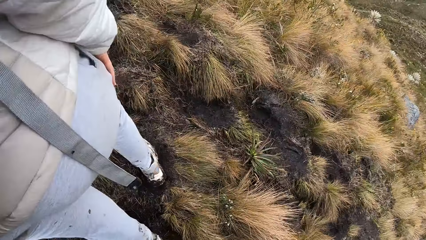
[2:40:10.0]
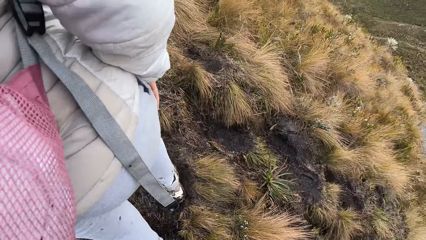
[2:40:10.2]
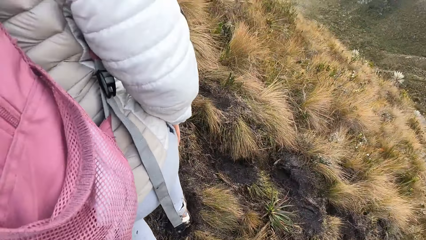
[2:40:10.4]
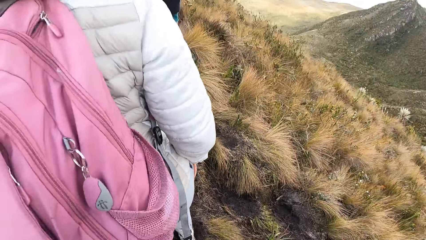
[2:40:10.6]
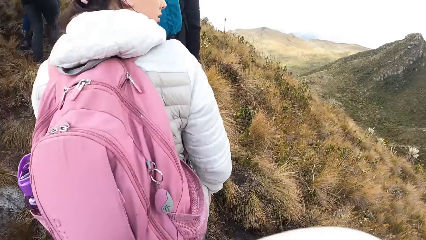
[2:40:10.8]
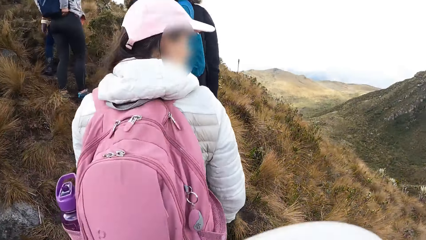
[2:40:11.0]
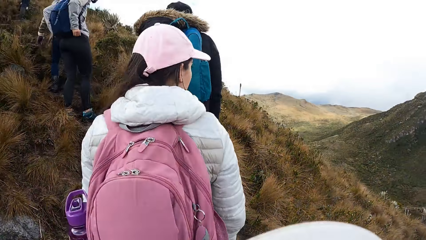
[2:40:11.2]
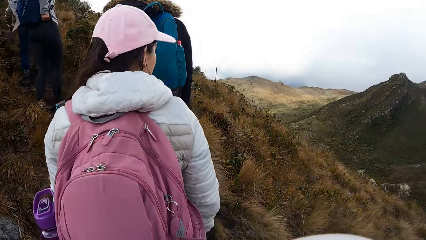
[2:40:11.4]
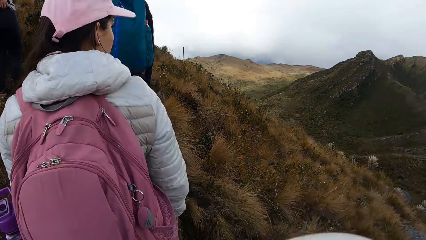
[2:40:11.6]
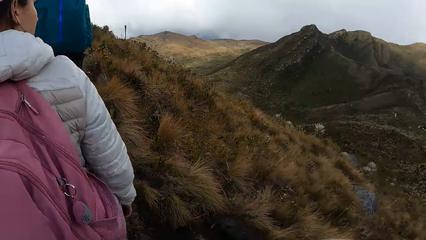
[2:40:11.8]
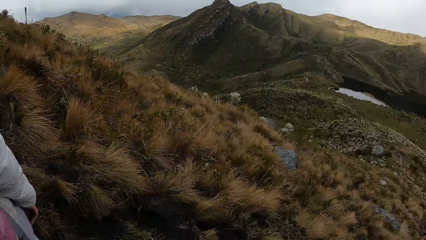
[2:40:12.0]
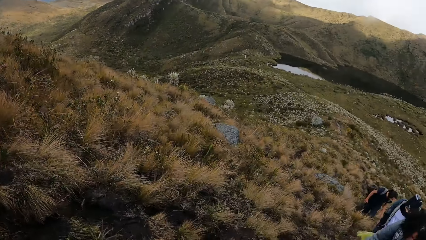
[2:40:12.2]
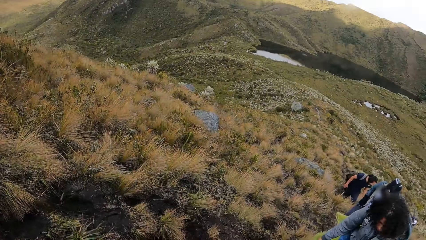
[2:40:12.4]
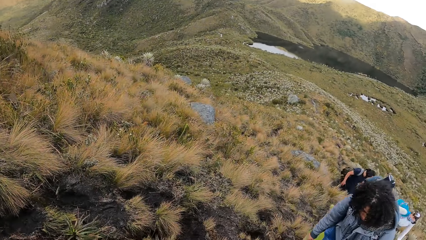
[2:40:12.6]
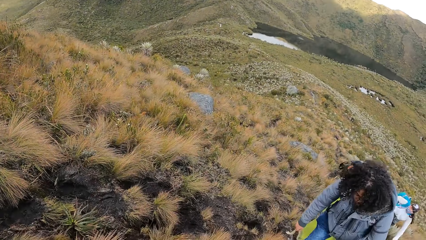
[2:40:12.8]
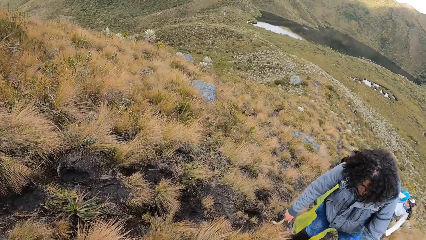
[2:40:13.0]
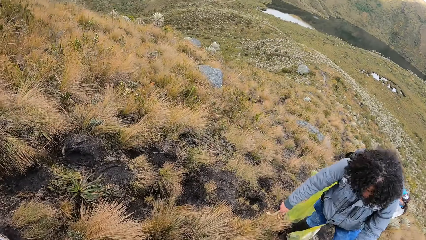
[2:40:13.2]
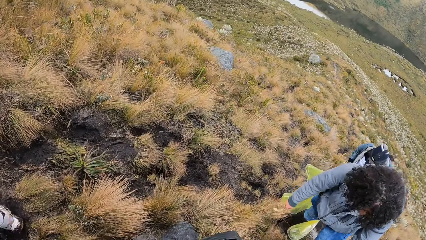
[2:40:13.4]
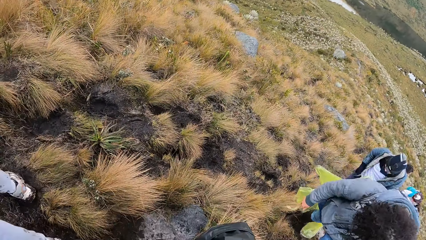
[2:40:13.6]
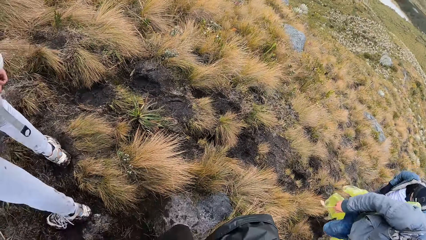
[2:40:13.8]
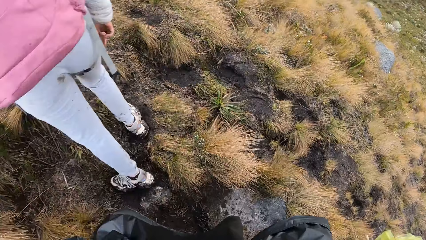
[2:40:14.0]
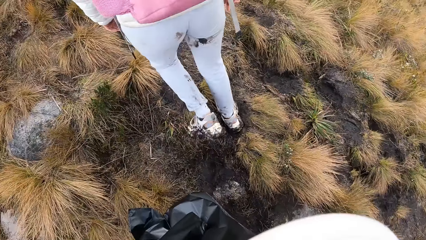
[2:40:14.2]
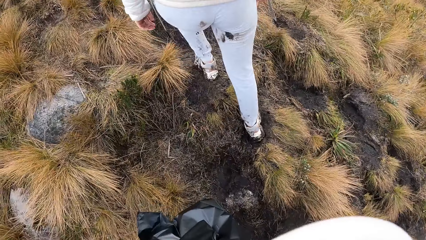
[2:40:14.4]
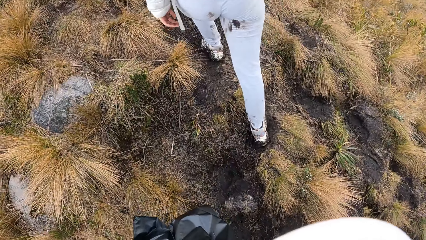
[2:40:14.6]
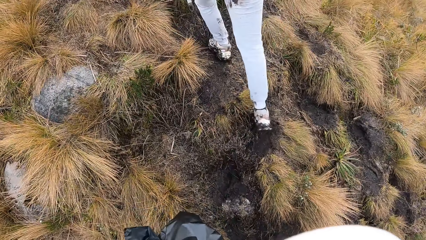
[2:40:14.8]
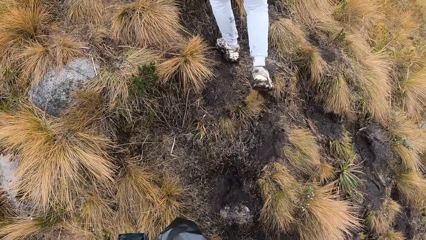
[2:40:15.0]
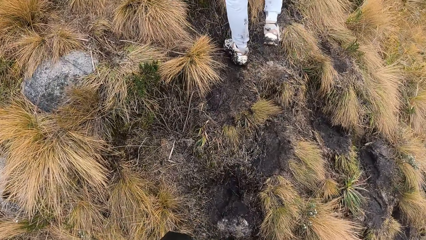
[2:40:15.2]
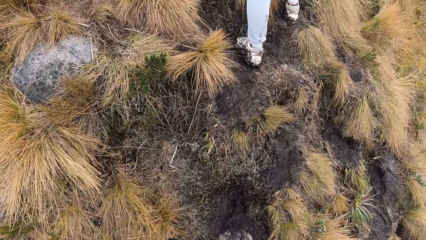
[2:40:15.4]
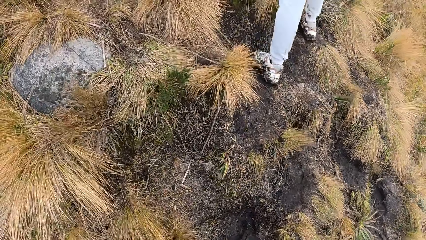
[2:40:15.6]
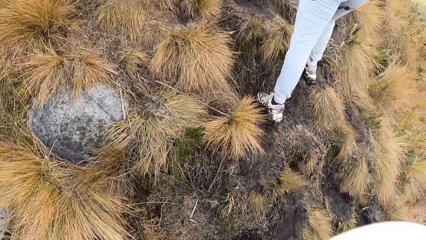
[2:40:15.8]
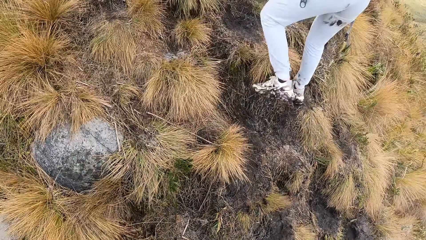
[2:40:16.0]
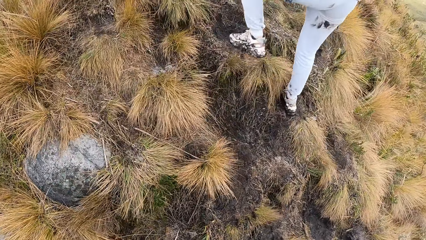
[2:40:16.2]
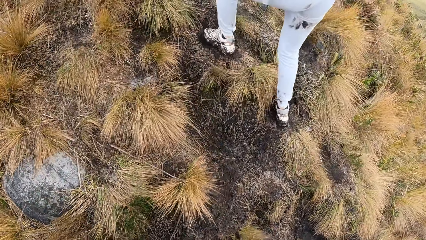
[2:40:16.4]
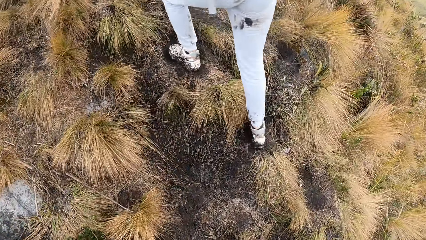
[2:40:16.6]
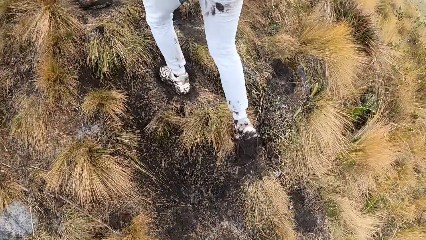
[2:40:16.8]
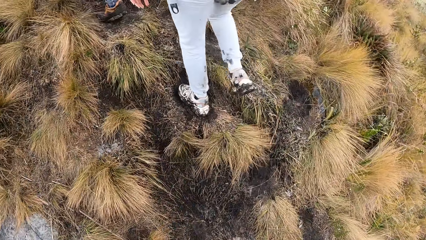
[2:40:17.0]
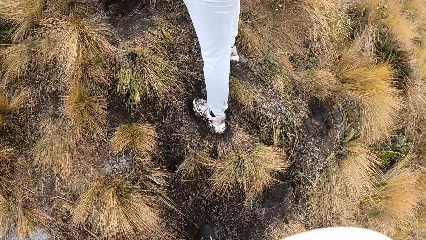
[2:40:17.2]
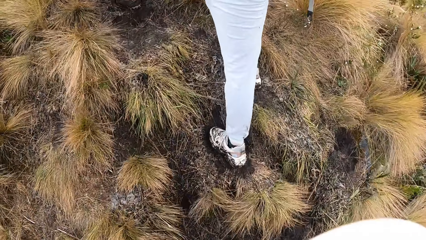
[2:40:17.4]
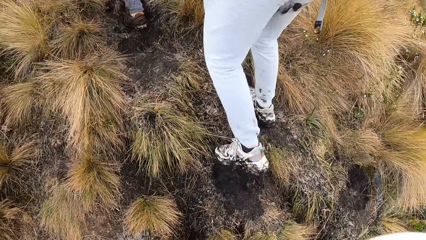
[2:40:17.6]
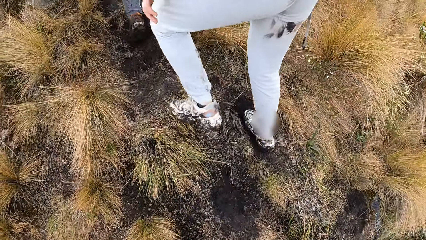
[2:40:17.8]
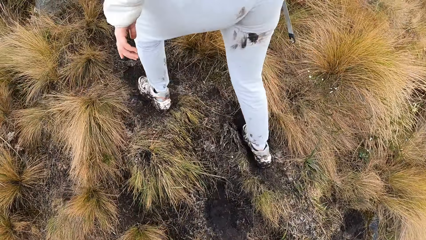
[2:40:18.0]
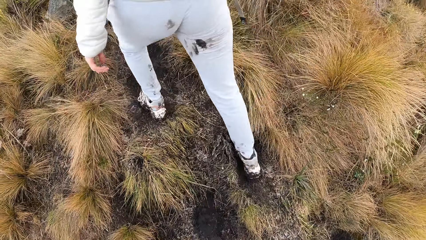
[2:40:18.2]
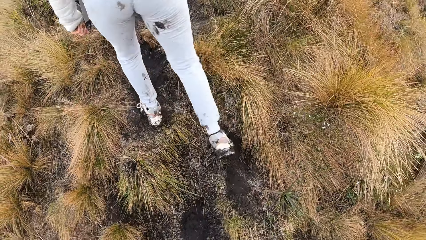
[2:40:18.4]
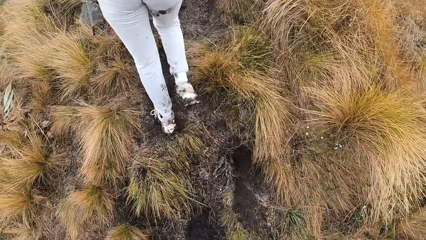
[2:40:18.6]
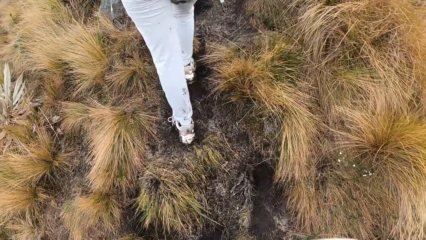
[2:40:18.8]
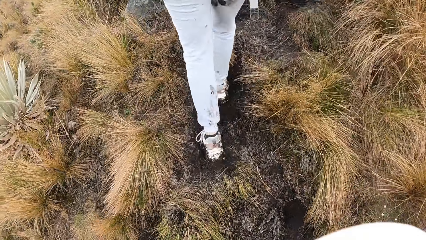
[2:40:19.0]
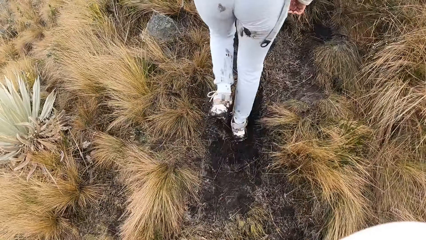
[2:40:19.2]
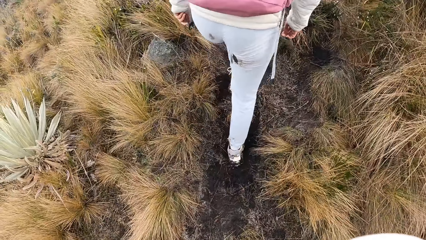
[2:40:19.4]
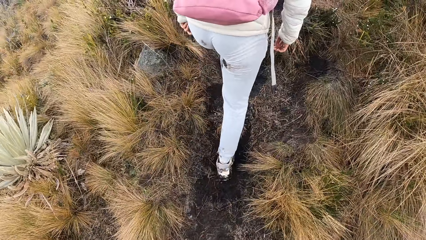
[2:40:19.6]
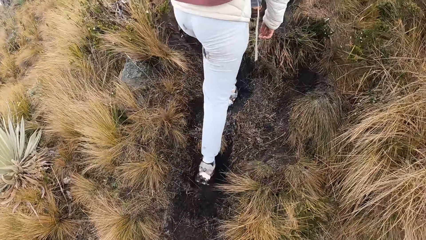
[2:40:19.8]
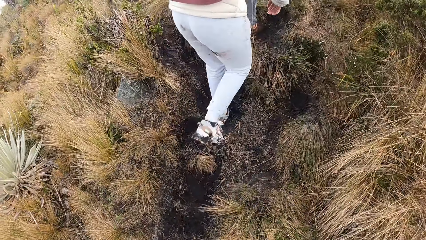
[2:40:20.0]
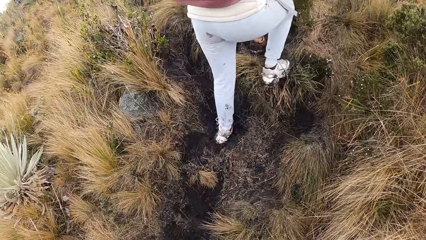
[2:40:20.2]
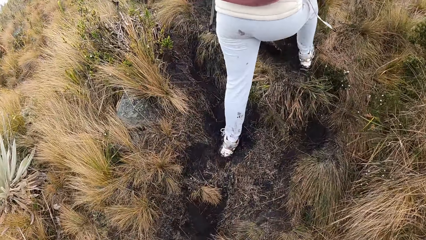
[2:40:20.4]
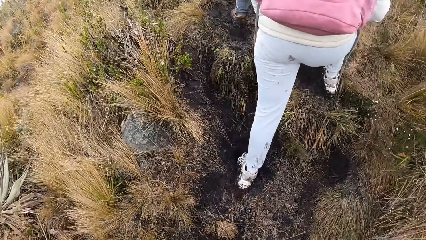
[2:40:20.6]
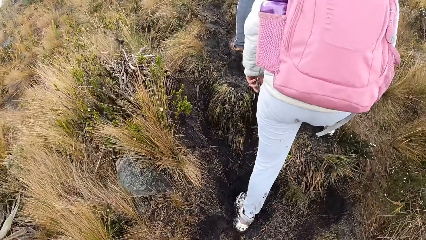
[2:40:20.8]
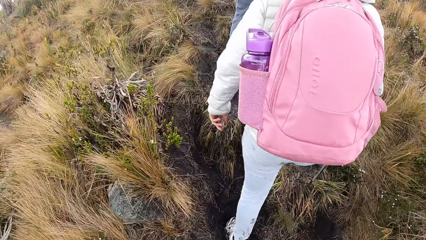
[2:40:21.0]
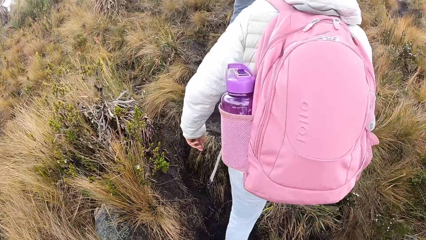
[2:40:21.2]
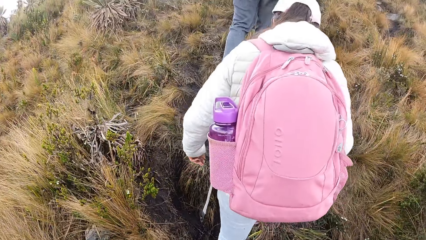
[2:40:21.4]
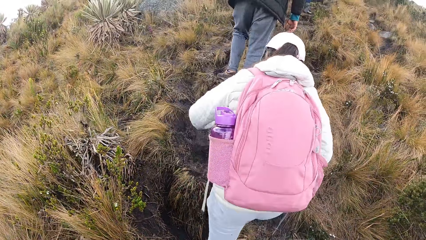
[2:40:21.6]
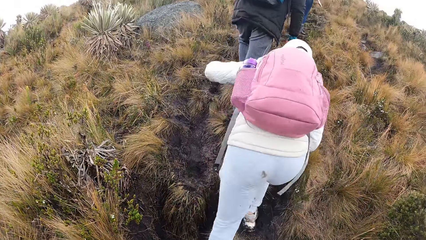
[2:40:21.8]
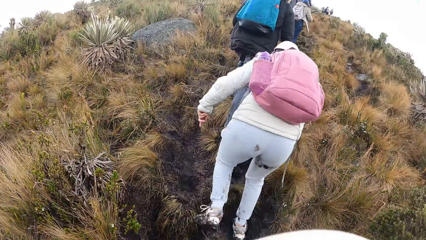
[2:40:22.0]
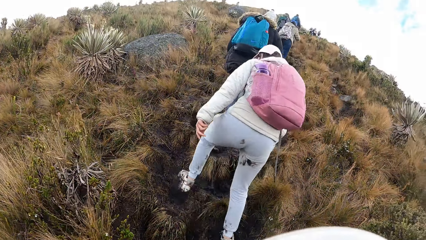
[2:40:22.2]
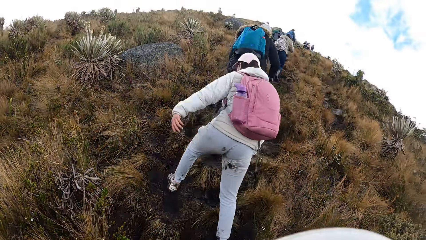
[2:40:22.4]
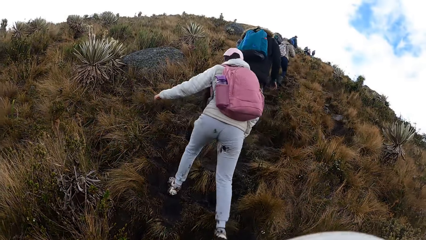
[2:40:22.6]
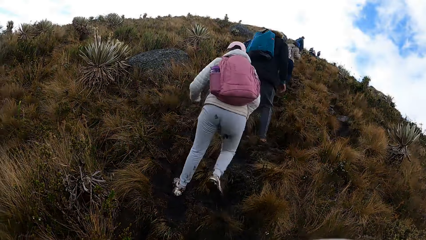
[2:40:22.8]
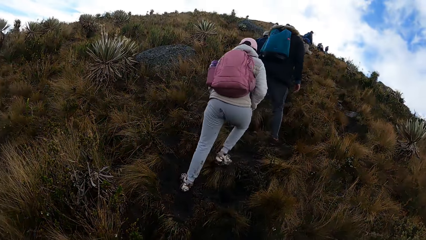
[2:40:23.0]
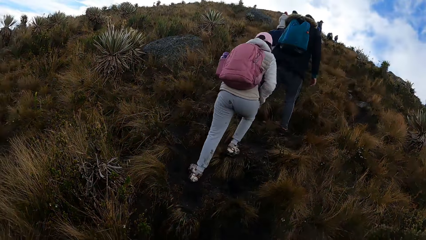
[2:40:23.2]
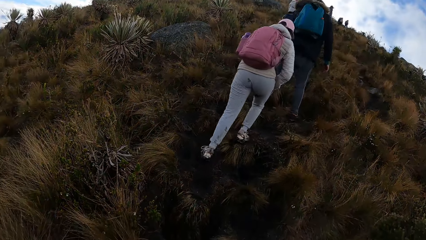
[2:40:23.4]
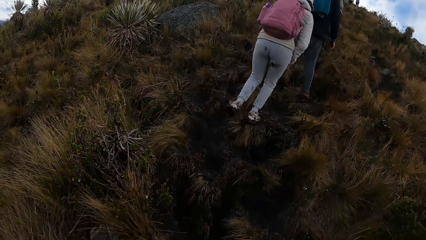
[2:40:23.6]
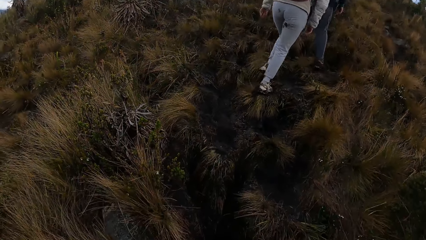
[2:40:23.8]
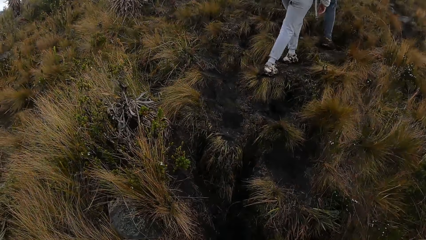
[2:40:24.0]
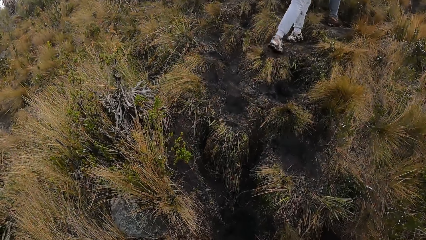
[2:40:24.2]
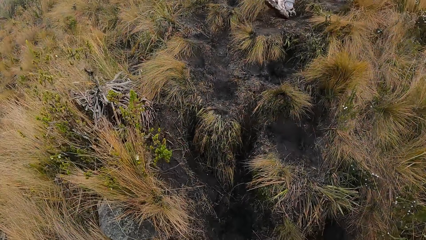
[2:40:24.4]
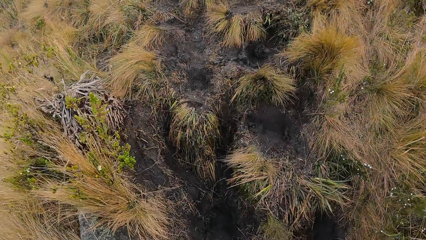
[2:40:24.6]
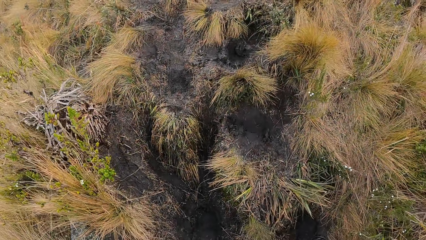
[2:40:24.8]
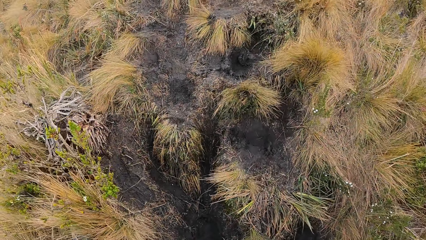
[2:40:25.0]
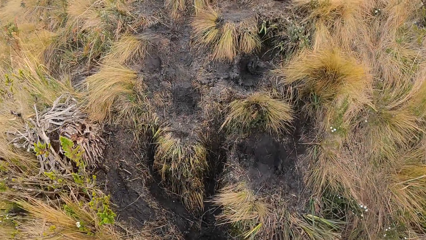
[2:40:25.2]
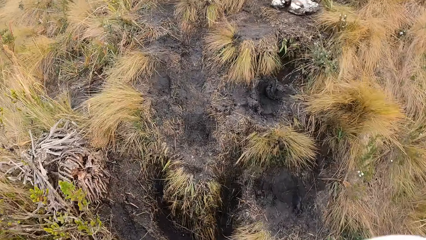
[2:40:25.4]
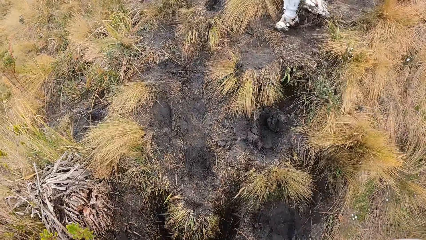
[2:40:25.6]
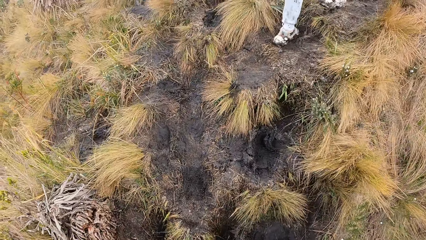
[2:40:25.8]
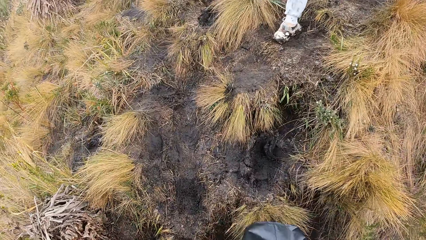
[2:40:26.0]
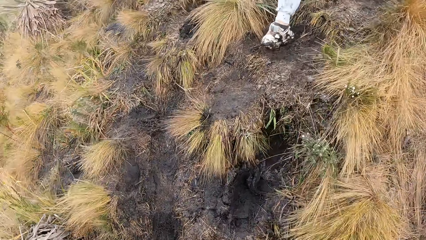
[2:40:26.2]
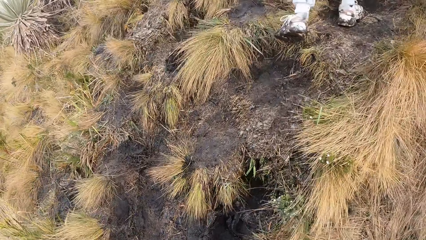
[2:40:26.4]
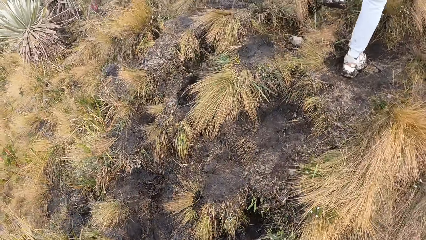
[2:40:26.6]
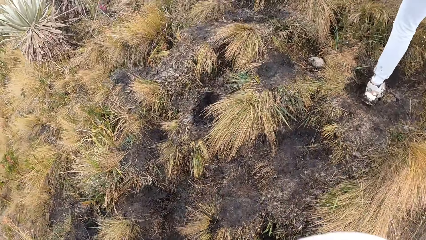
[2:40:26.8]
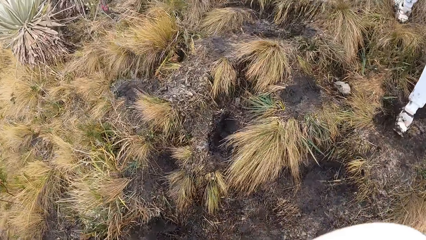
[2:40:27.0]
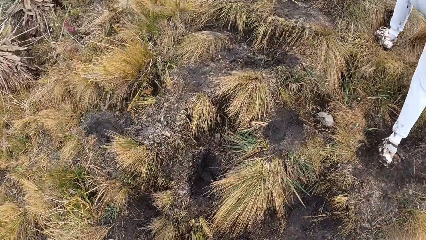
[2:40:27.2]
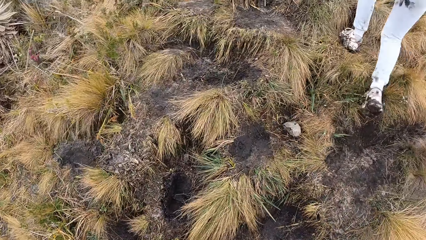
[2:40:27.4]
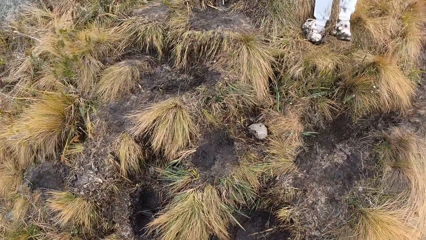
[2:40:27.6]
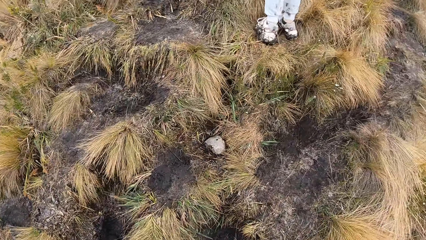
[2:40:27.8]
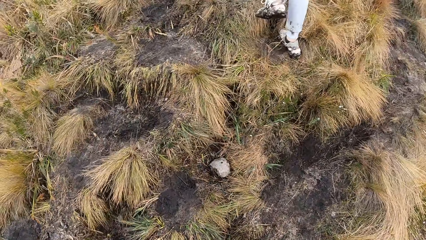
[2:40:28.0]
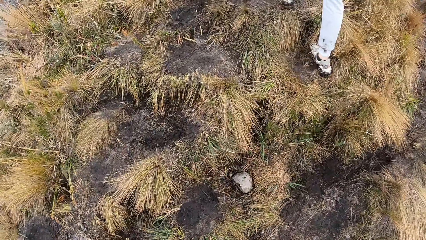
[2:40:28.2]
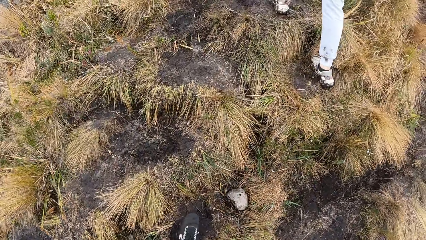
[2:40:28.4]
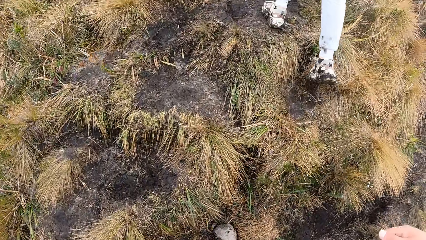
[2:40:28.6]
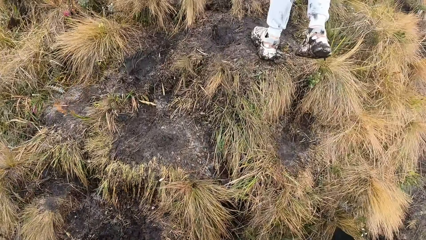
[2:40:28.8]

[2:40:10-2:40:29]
The camera wearer turns around. They look around. They climb the mountain.
